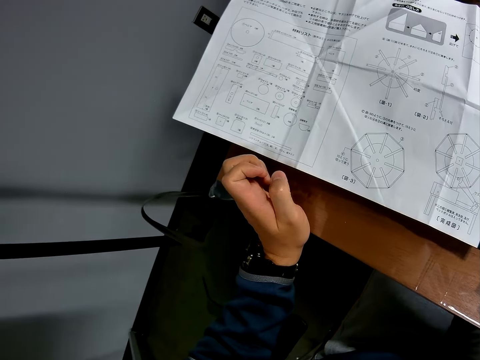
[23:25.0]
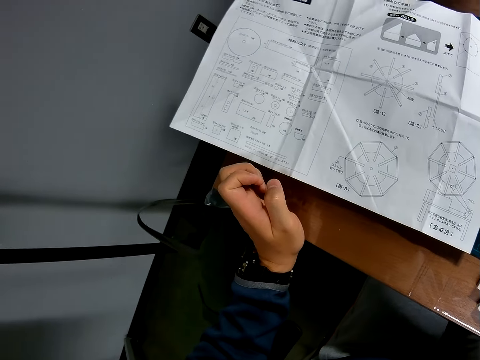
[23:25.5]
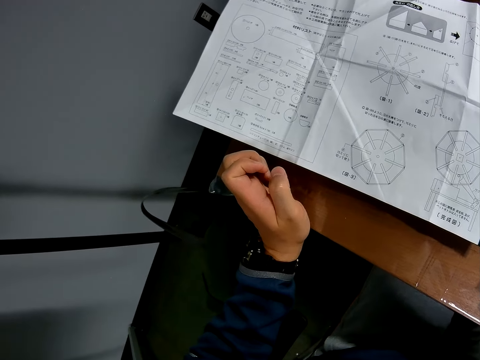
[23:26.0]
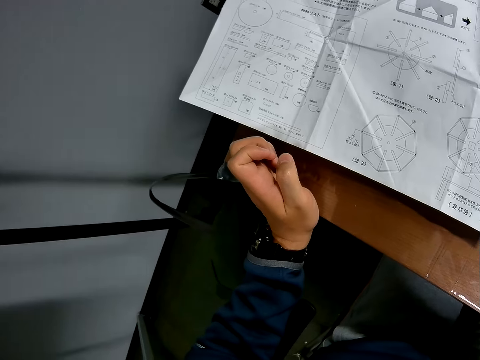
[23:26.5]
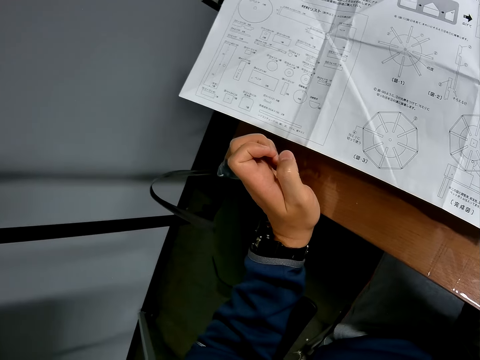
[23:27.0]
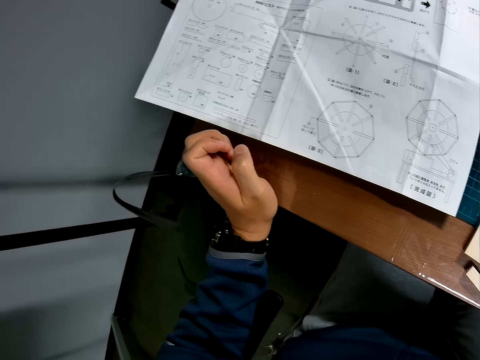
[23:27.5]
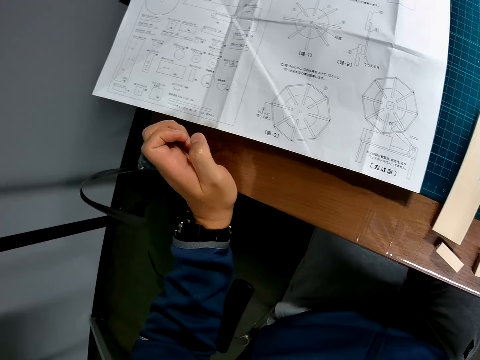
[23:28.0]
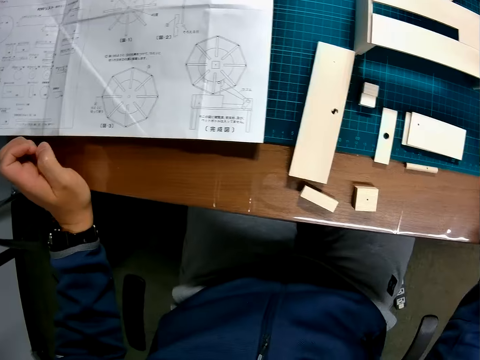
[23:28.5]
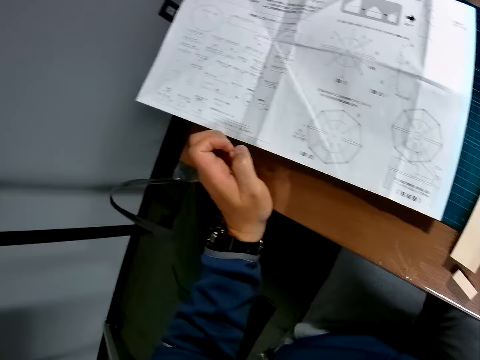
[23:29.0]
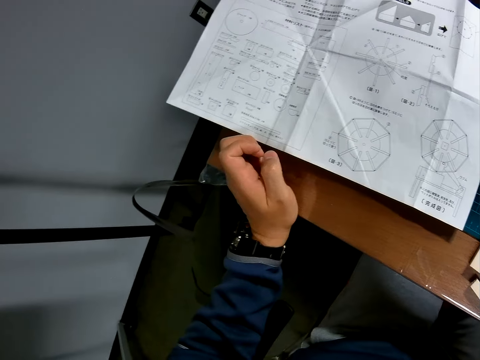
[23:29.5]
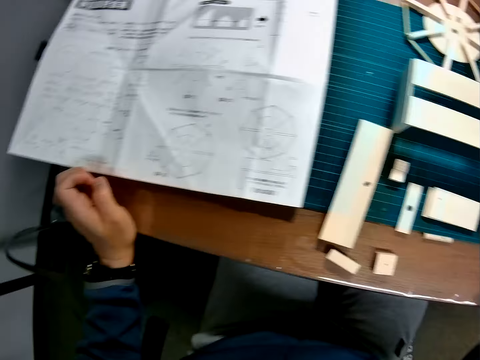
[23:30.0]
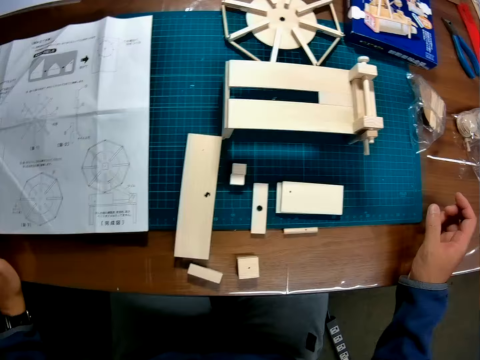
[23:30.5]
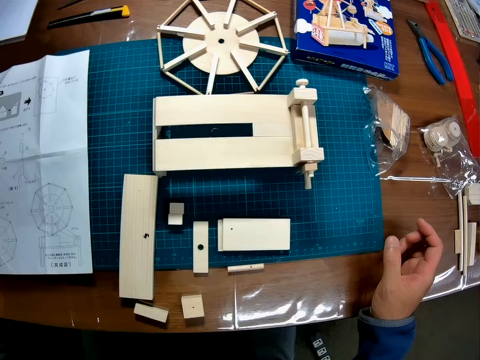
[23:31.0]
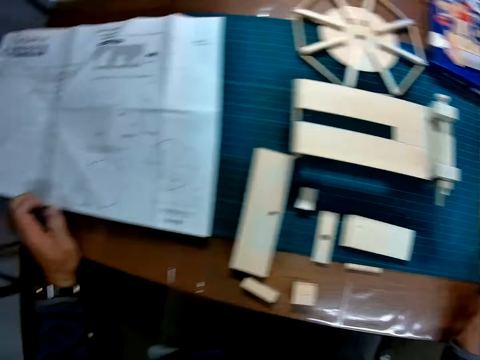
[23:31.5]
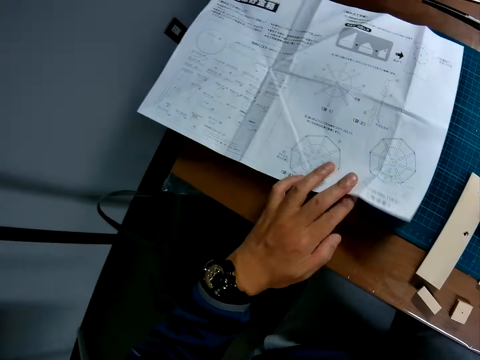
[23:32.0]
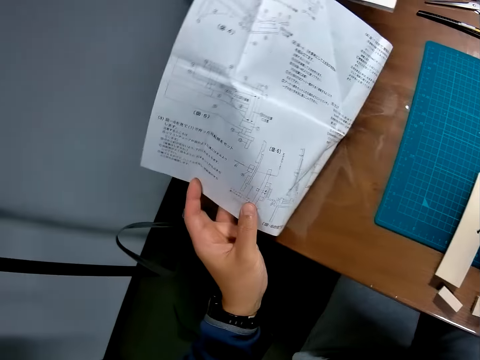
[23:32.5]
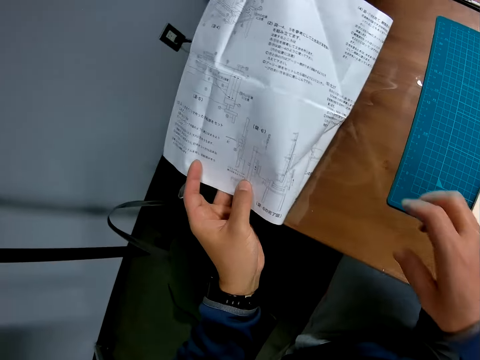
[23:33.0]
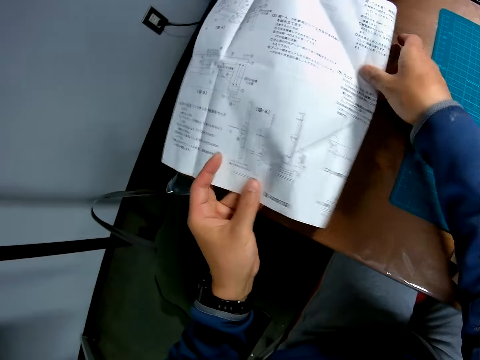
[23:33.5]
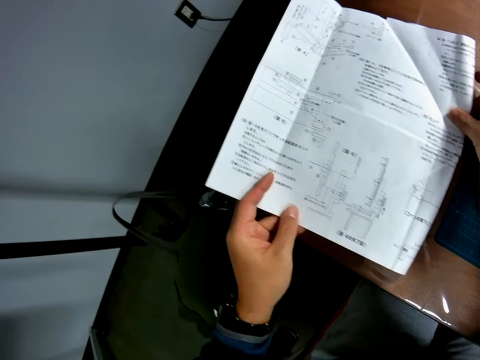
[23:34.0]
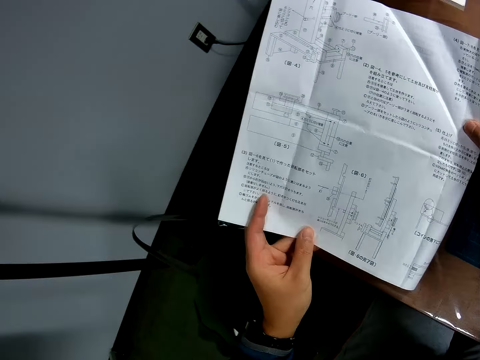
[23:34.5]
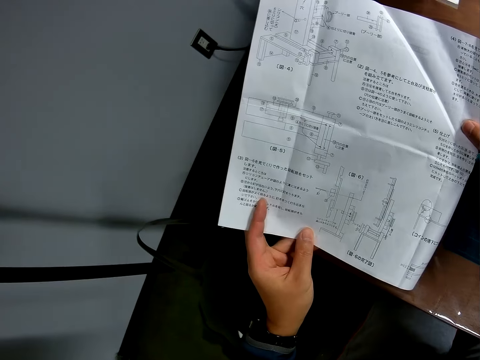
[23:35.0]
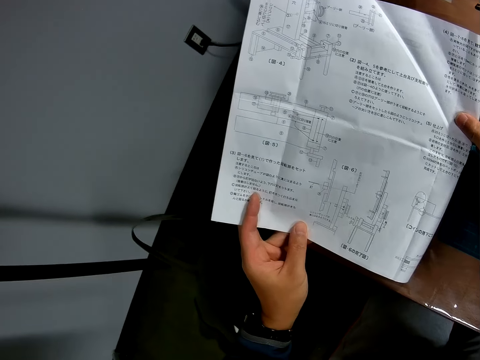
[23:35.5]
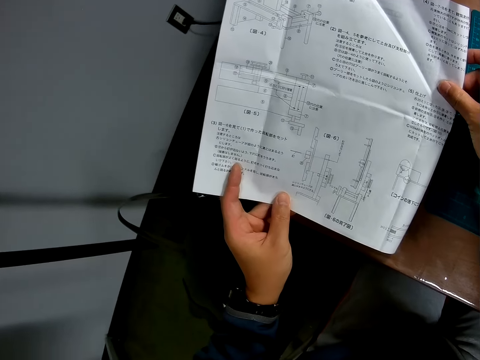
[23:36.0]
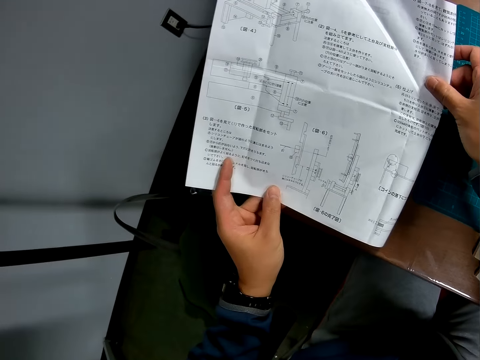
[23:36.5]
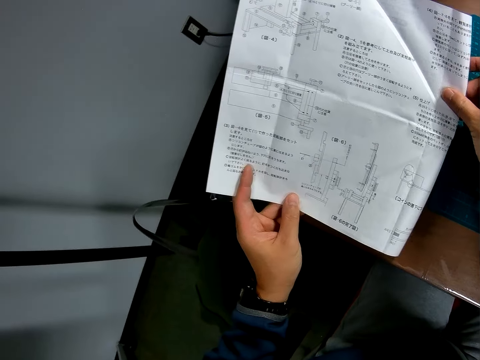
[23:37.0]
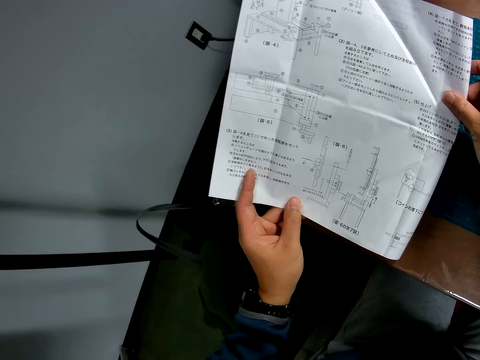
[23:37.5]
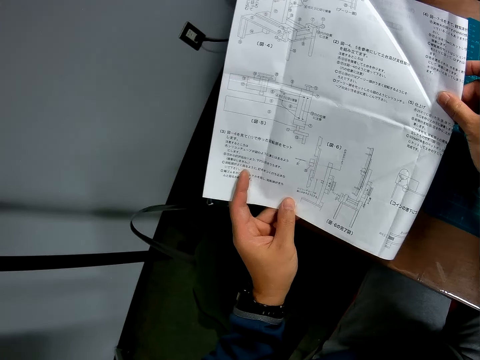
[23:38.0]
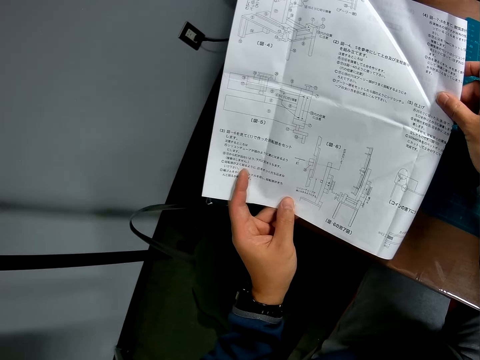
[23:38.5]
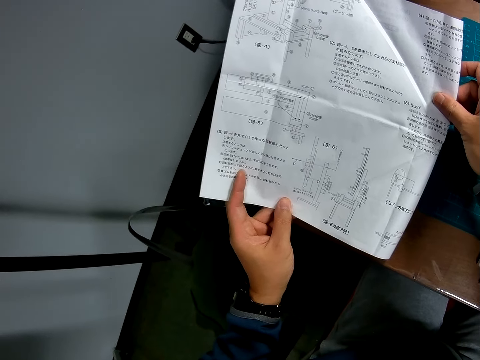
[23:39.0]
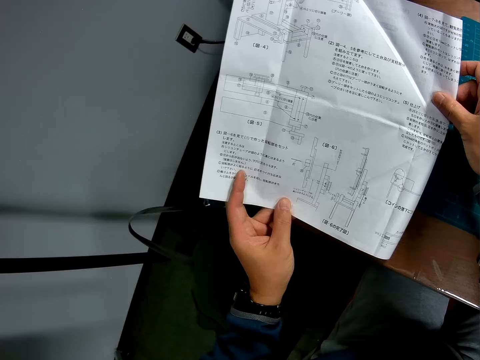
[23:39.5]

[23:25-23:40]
The camera wearer turns over the instruction paper or manual with his left hand. He reads the instruction manual. He holds the instruction manual with both hands.

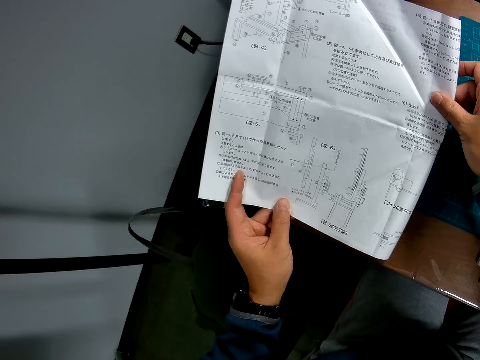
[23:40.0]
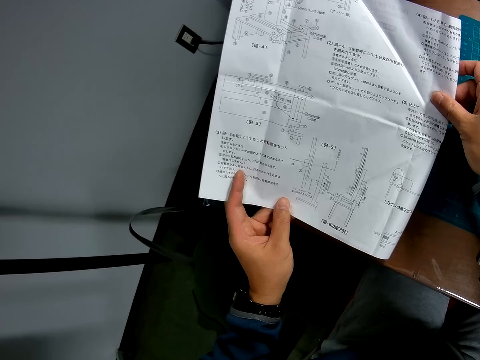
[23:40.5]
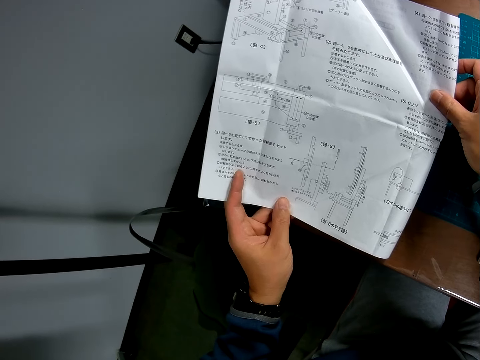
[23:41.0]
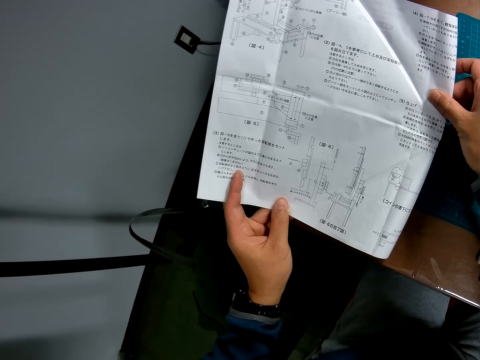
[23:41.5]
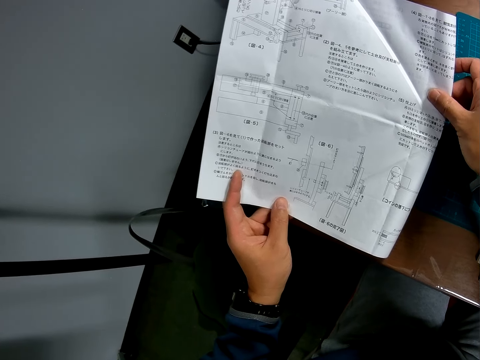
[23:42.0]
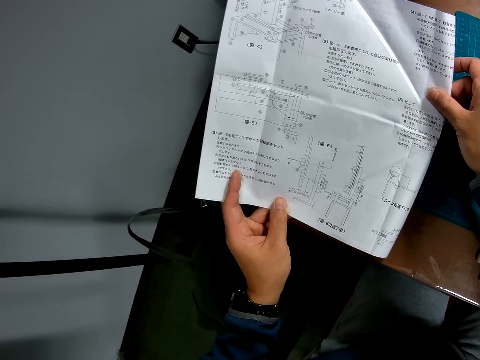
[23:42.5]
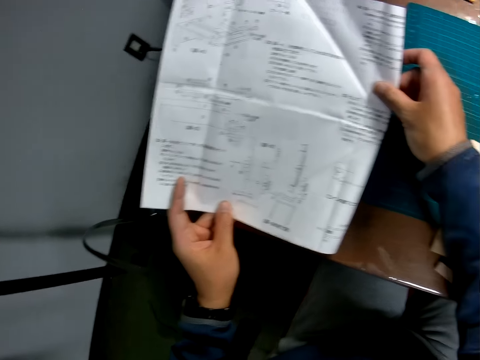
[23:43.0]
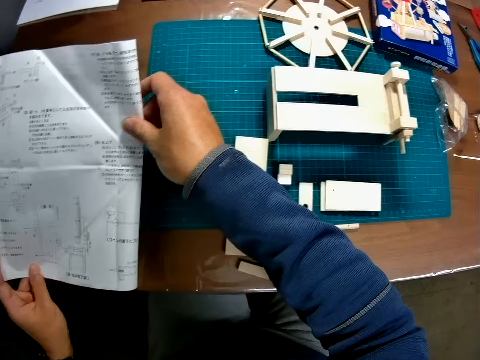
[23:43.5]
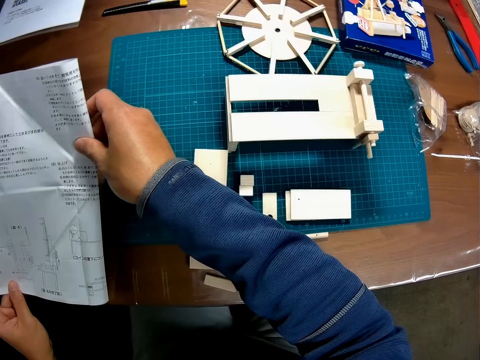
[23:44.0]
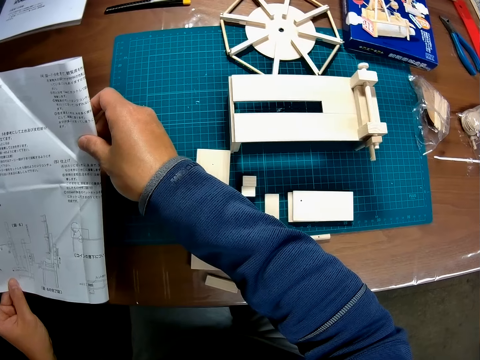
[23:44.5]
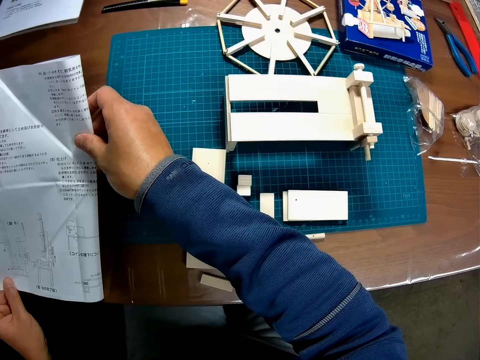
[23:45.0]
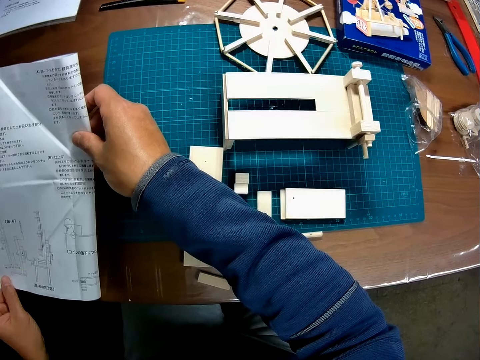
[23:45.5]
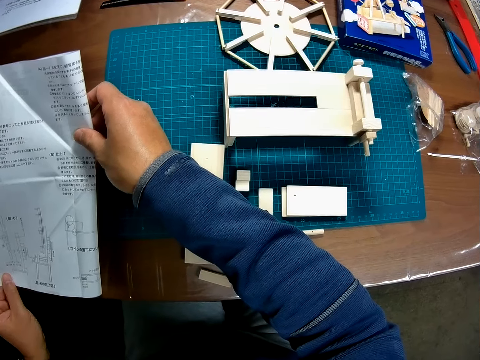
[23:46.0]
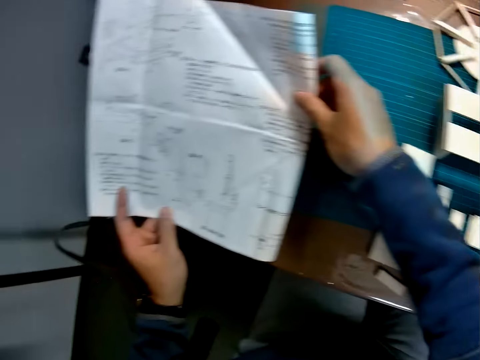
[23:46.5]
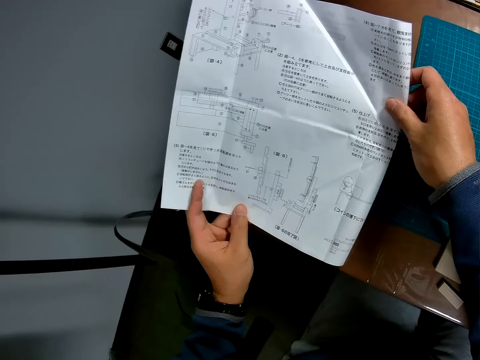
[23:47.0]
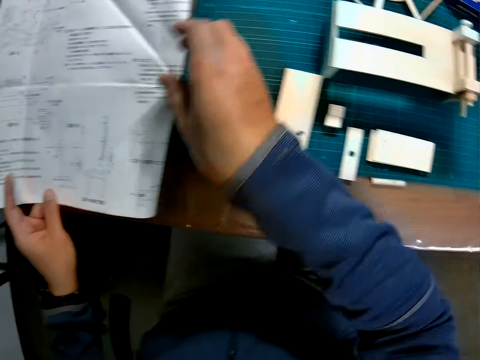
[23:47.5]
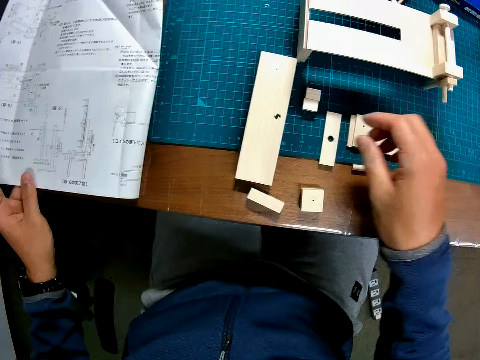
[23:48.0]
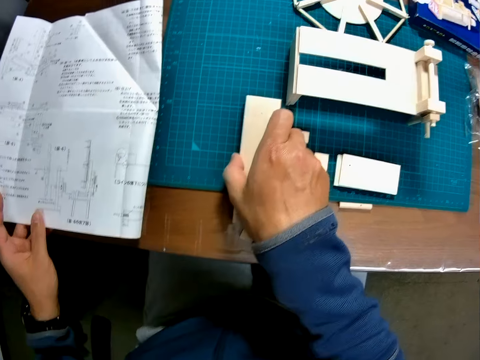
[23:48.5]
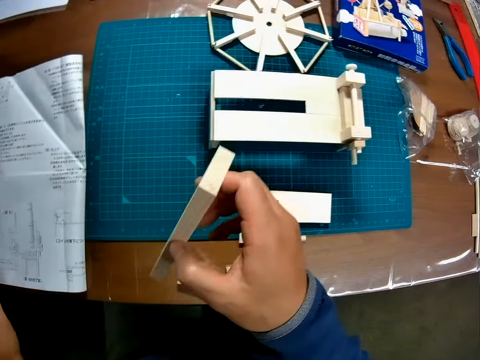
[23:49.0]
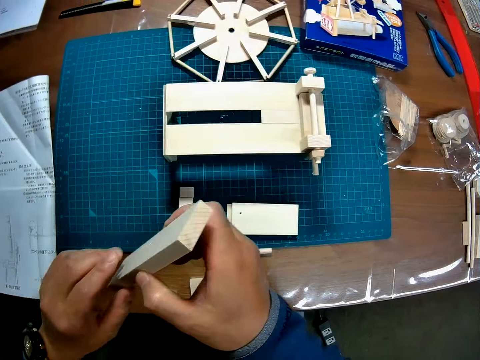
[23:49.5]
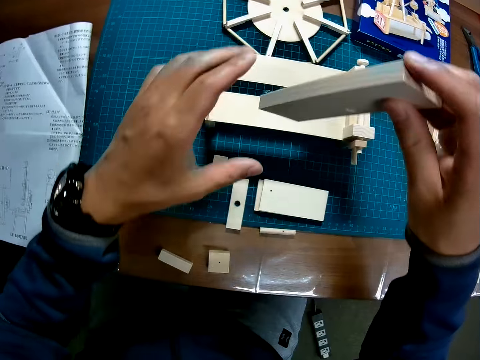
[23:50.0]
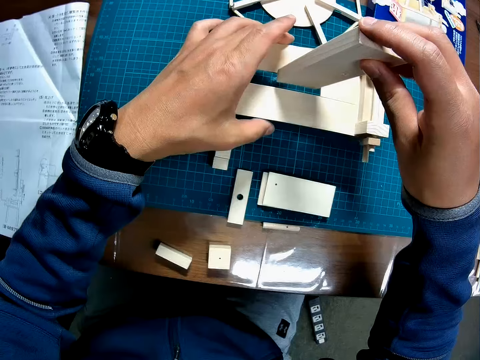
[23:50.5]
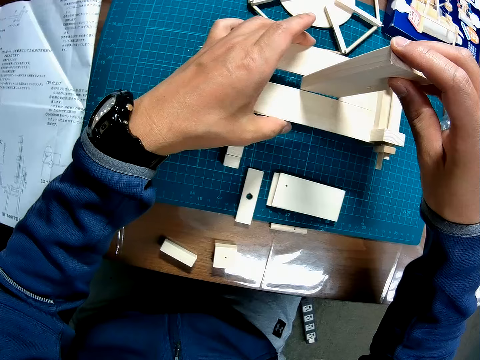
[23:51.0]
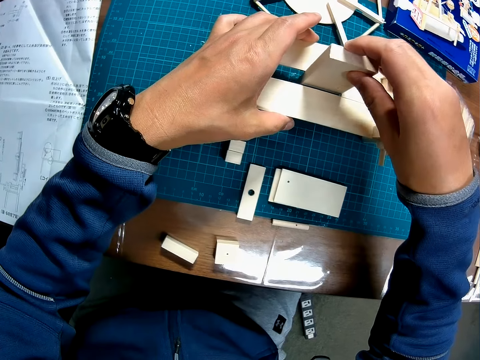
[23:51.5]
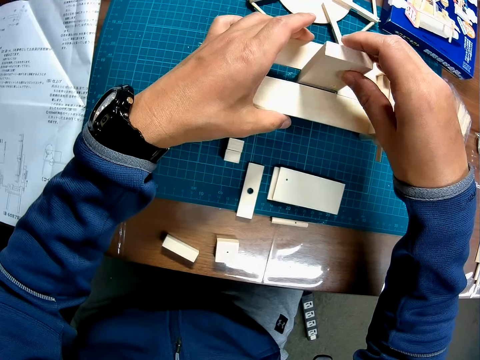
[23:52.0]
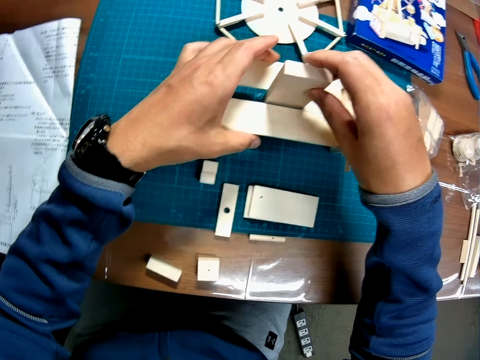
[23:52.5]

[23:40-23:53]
The camera wearer lets go of the manual with his right hand. He picks up a wooden piece or piece of wood from the table with his right hand. He holds the piece of wood with both hands. He places the wooden piece in another wooden component or wood material model.
